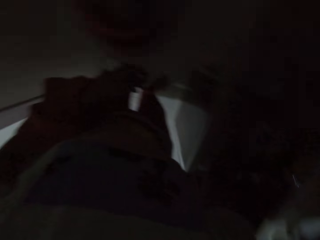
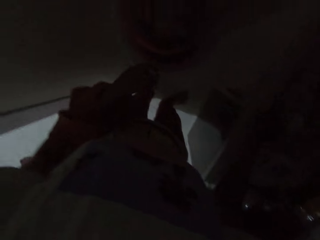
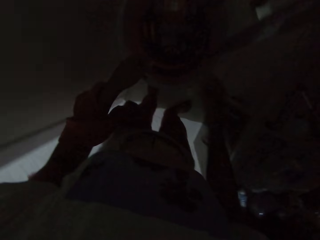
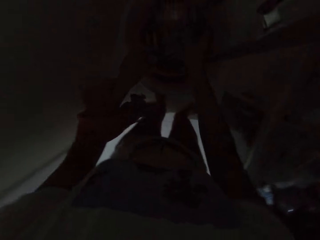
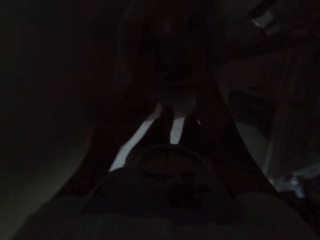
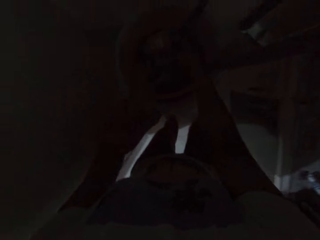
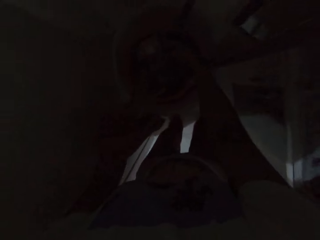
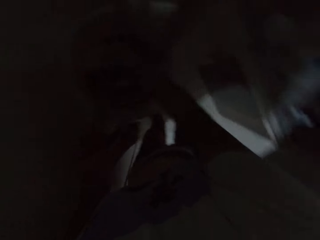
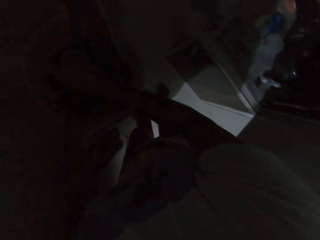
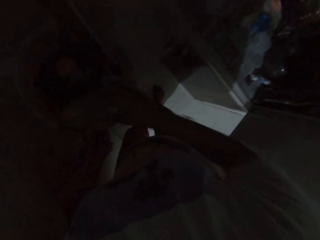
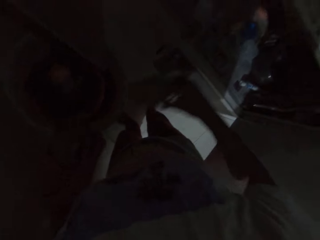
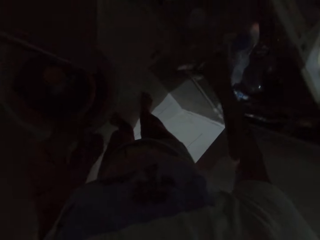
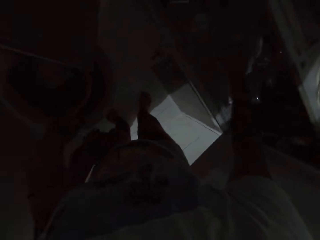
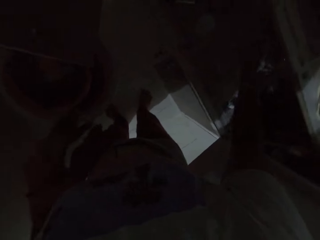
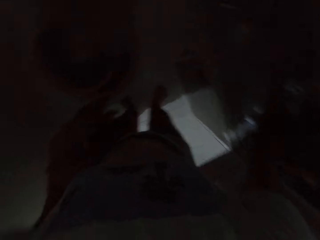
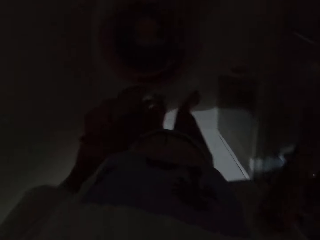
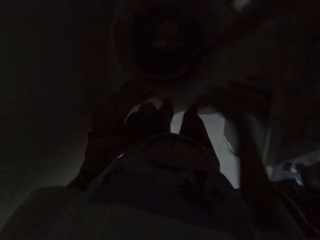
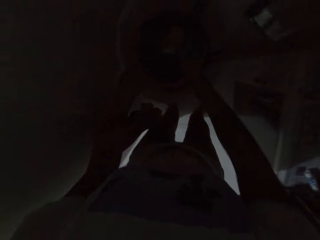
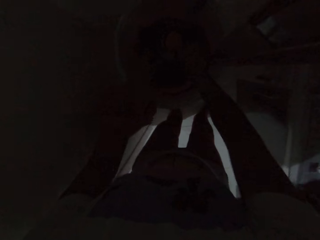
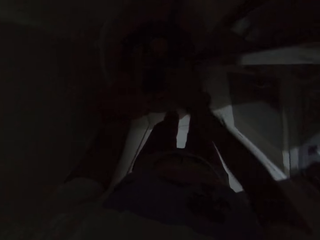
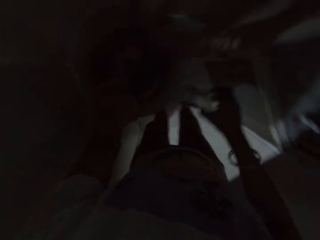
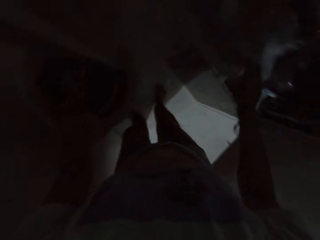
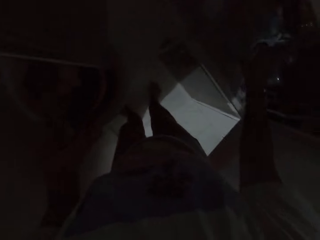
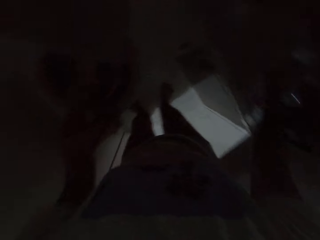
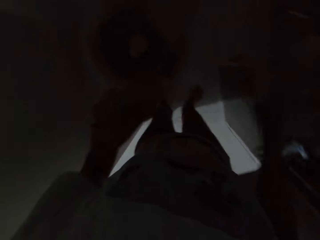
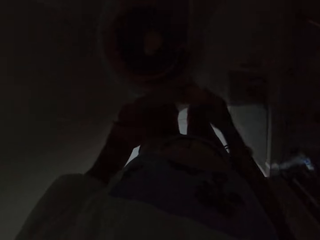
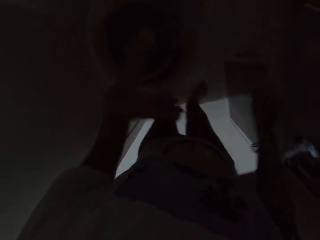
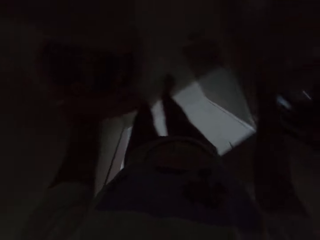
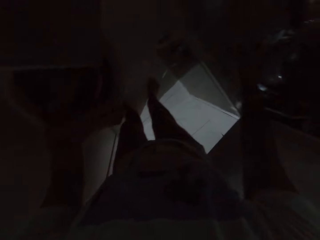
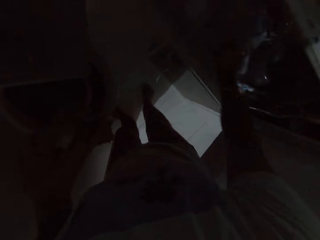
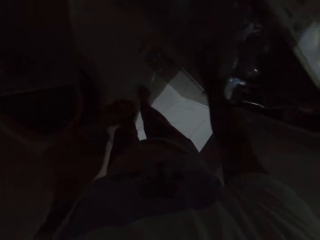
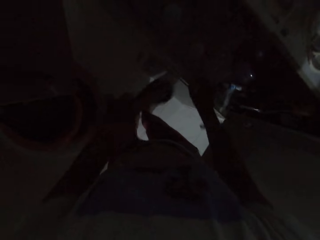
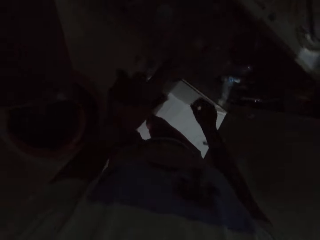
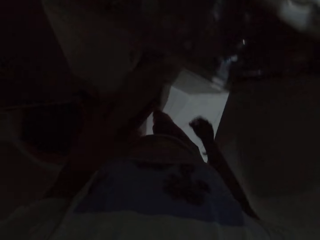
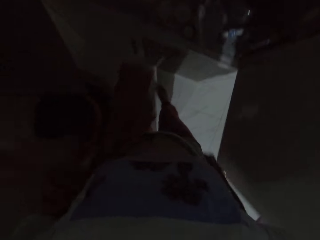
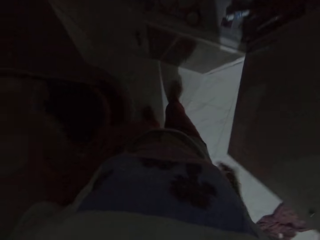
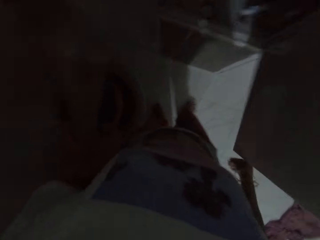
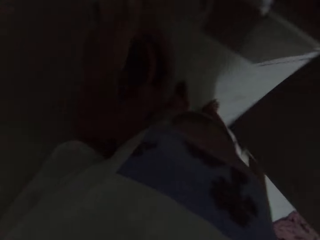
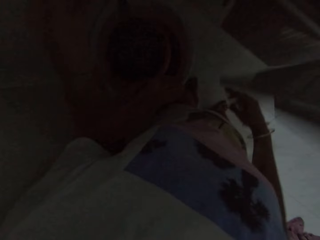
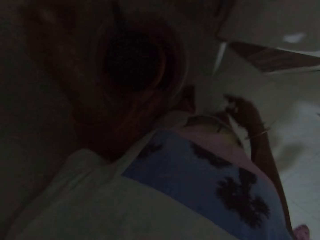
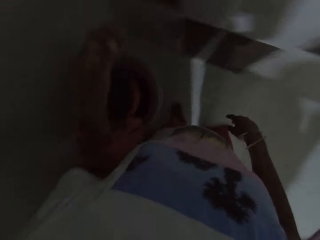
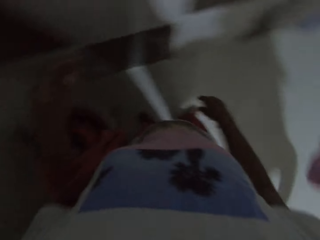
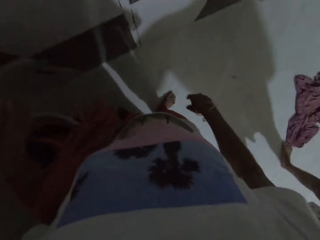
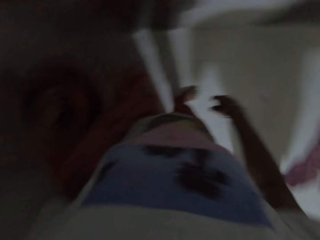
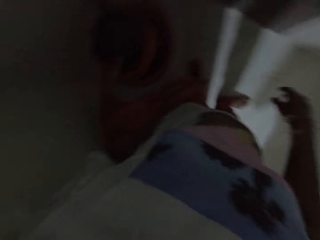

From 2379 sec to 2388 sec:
The camera wearer drops the lid in the shelf with her right hand. She picks a glassware from a bucket with her right hand. She opens the bucket. She drops the glassware in the shelf with her right hand. She picks the glassware from the bucket with her right hand. She drops the glassware in the shelf with her right hand. She picks a plastic container from her left hand with her right hand. She picks the glassware from her left hand with her left hand. She drops the plastic container on the shelf with her right hand. She drops the glassware on the shelf with her left hand. She closes the shelf with both hands.

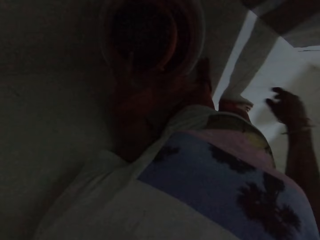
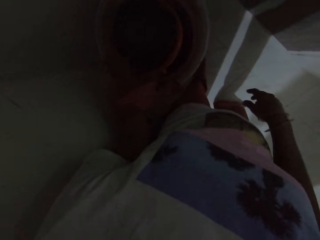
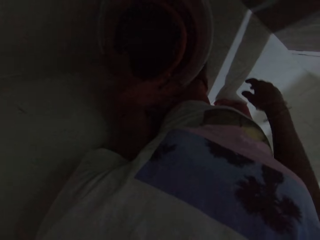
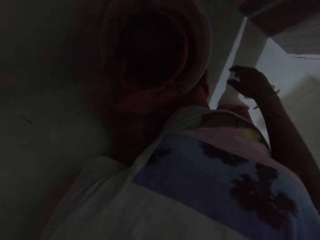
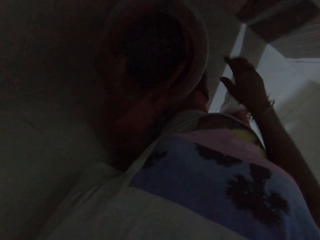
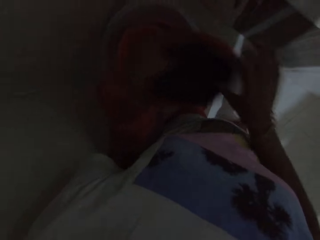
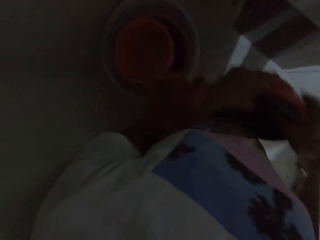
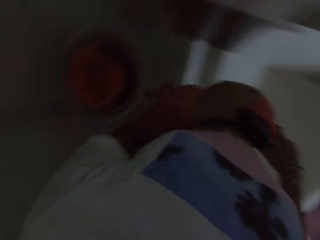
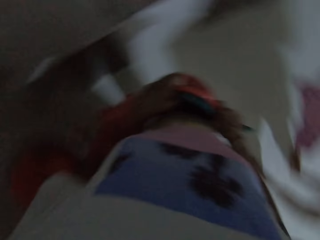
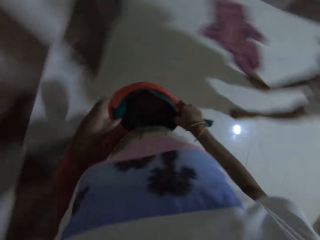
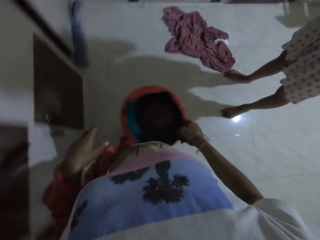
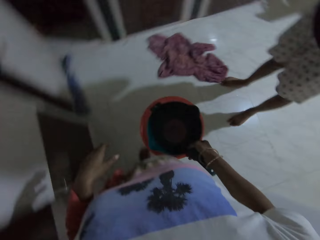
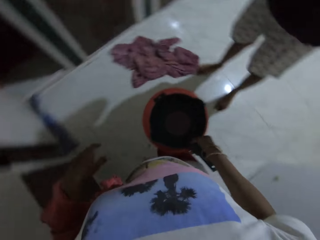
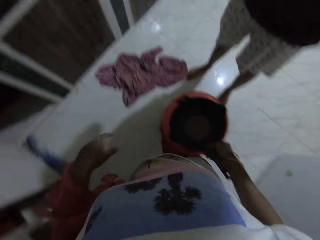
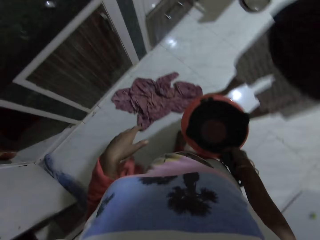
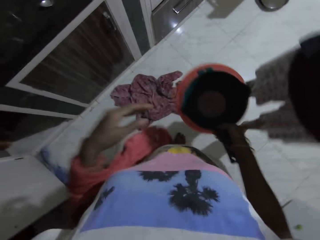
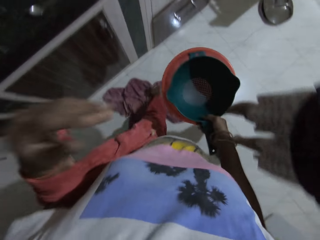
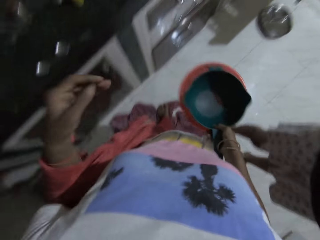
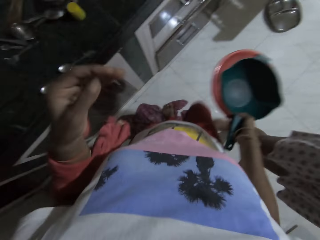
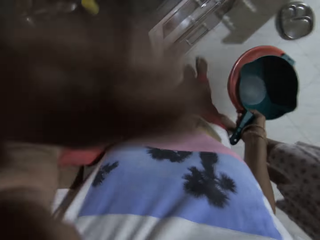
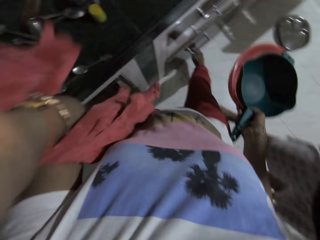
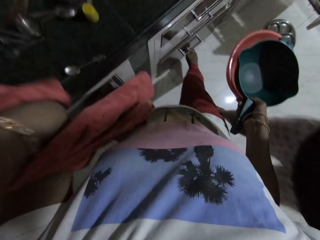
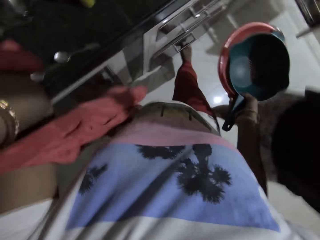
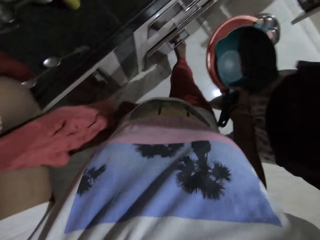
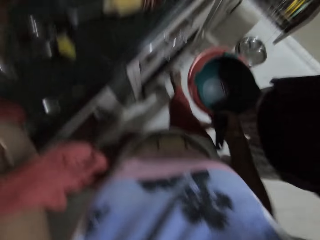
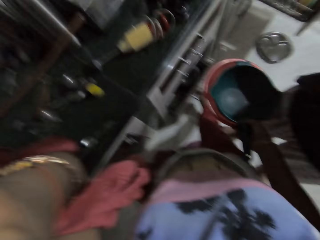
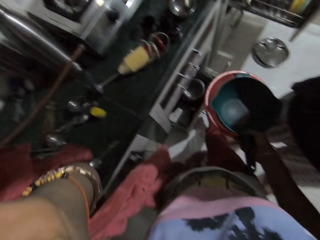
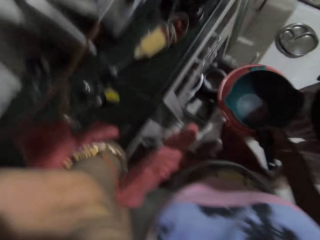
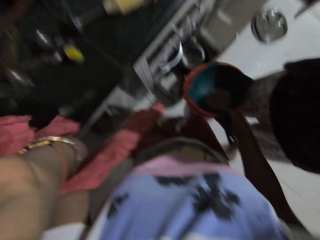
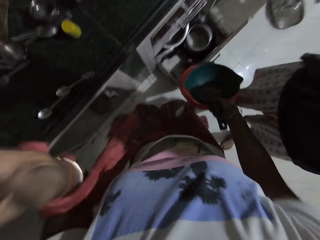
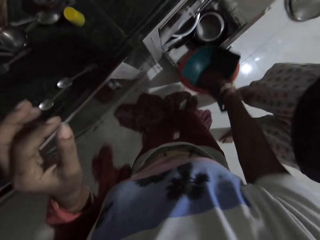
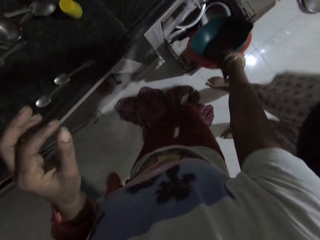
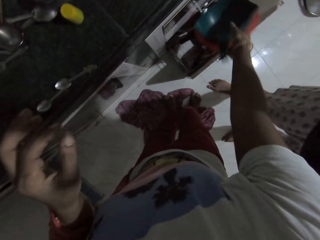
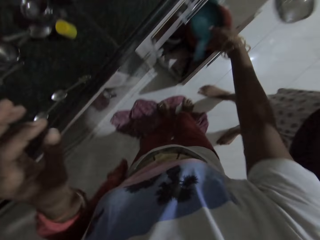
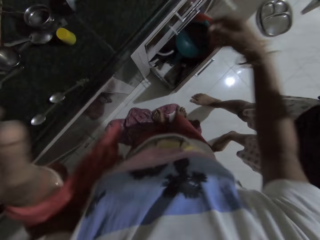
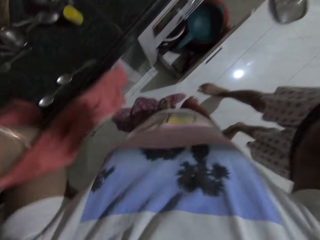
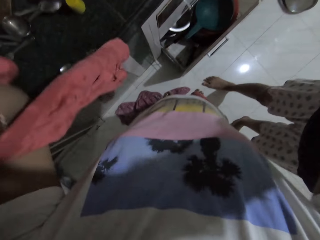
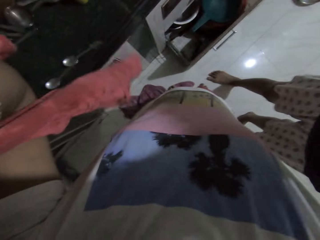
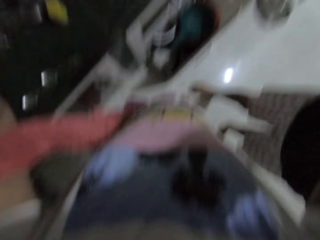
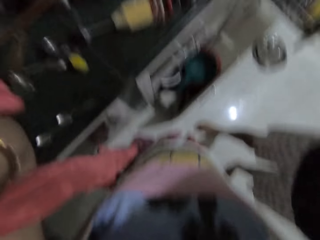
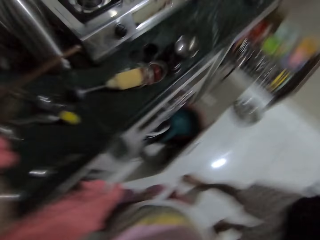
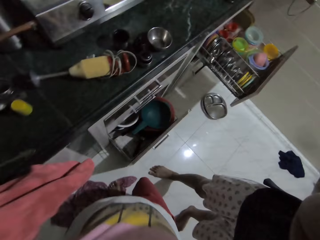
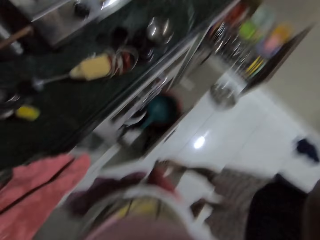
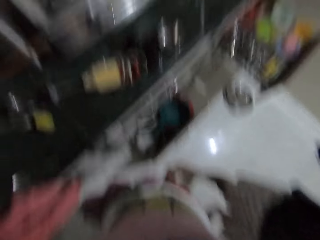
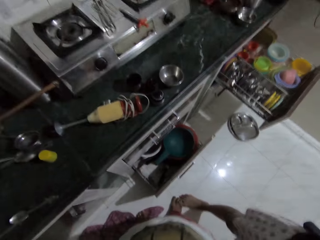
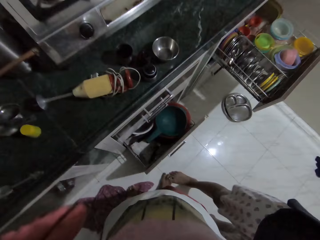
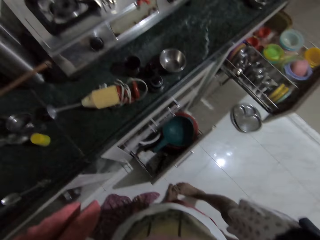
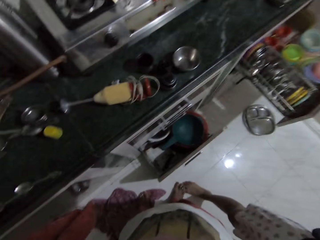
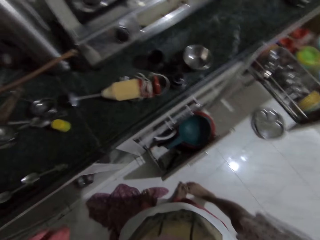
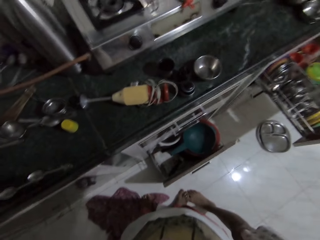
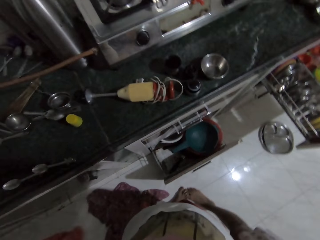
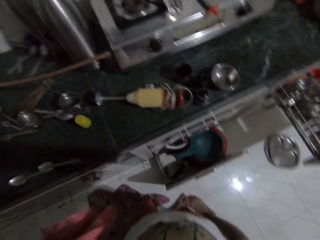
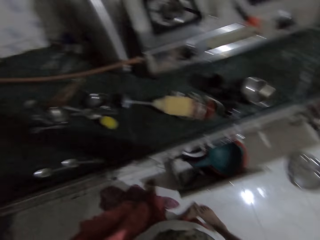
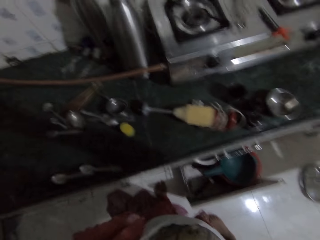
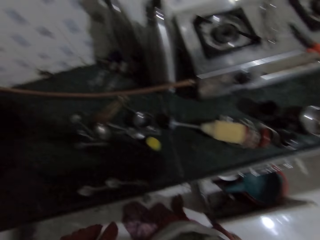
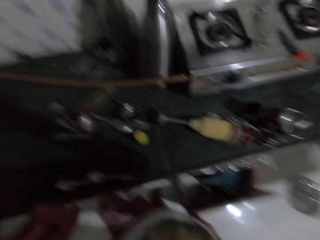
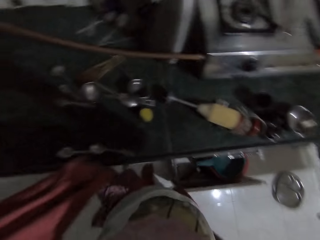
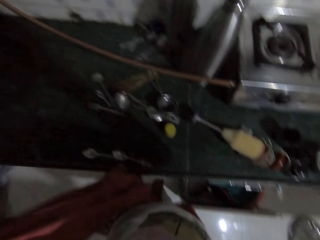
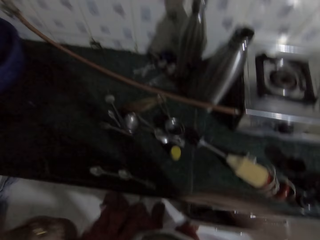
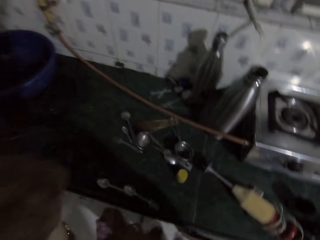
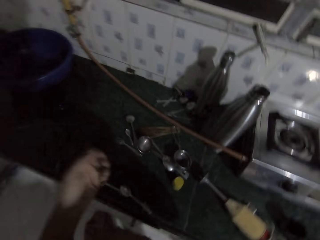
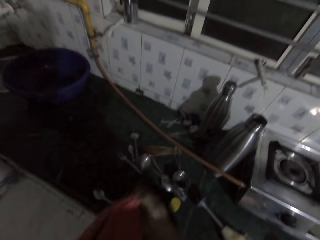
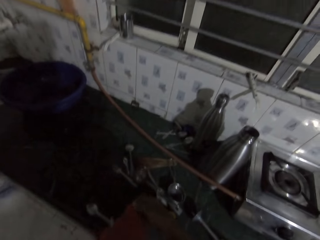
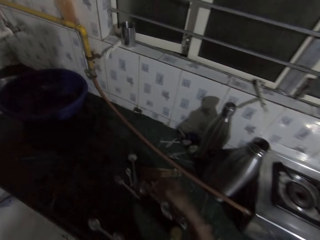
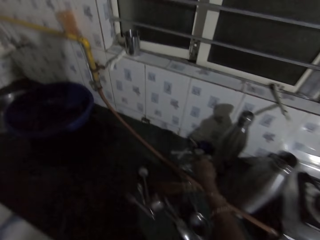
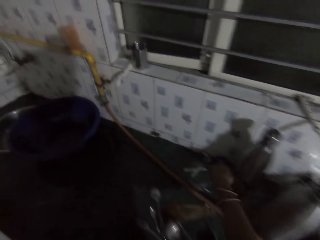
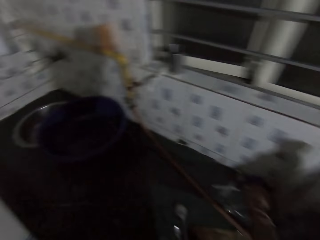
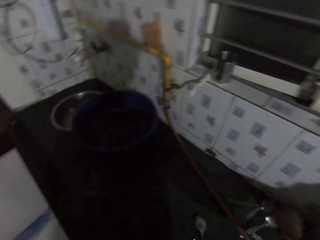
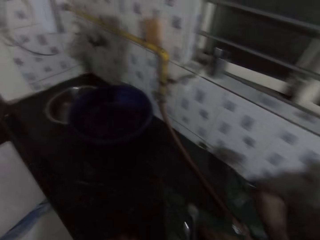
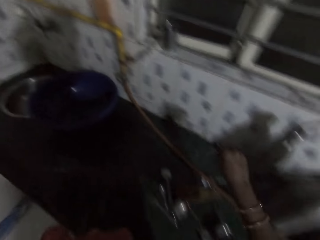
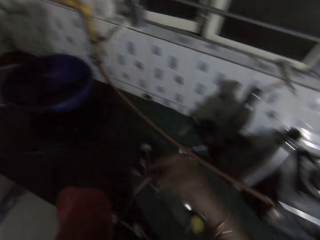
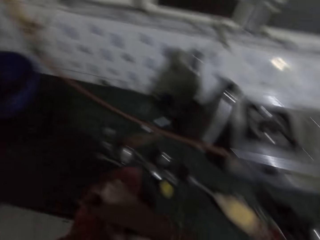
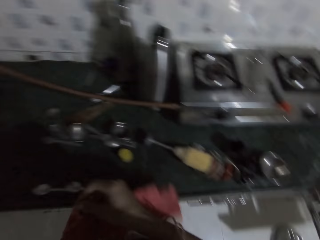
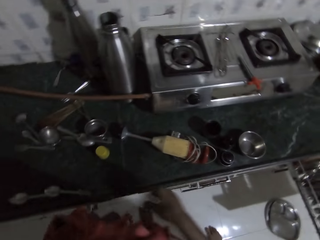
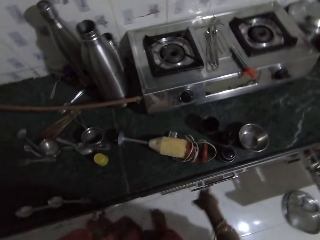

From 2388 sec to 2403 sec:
The camera wearer picks up some bailers from the stack of buckets with her left hand. She passes the bailers from her left hand to her right hand. She moves towards the sink. She raises her left hand to her head. She opens the drawer with the right foot. She drops the bailers in the drawer with her right hand. She raises both hands to her head. She looks around the kitchen. She straightens the left hand. She picks up some spoons from the cabinet with her right hand. She passes the spoons from her right hand to her left hand. She puts the spoons on the towel.
